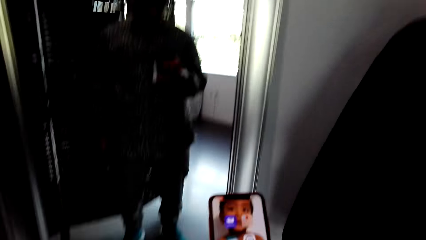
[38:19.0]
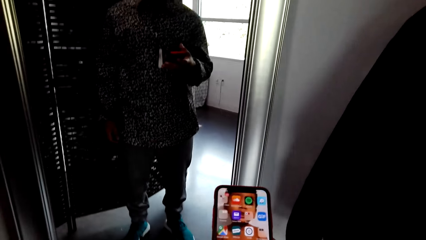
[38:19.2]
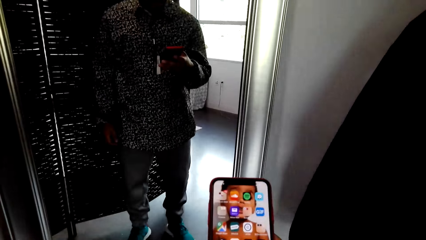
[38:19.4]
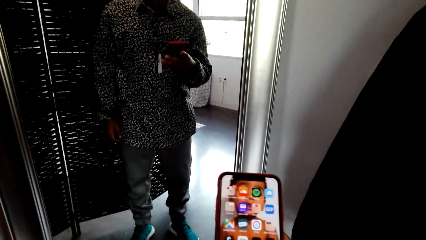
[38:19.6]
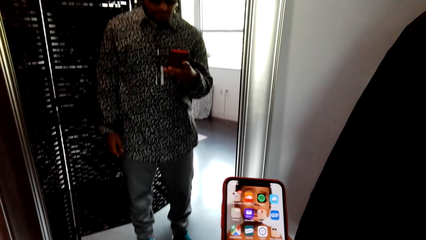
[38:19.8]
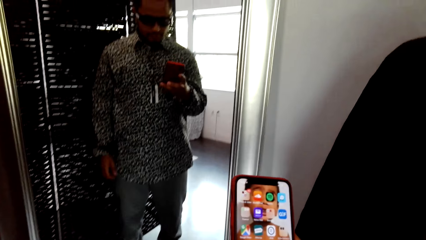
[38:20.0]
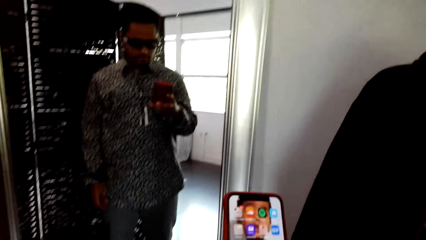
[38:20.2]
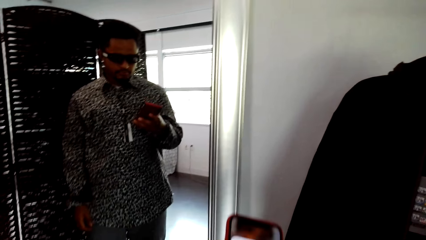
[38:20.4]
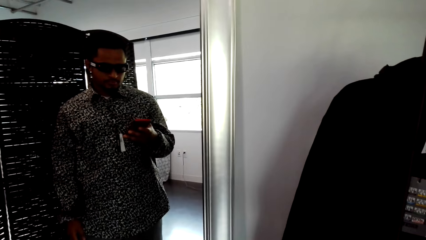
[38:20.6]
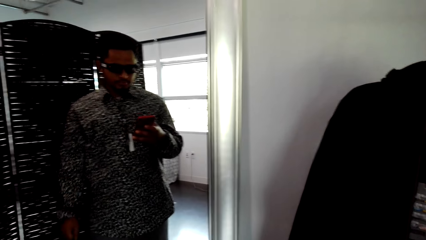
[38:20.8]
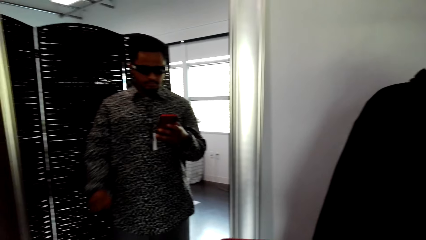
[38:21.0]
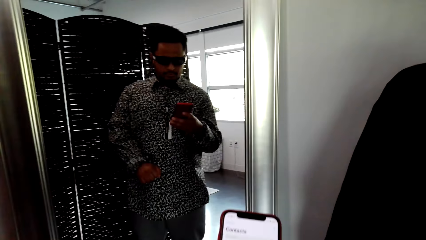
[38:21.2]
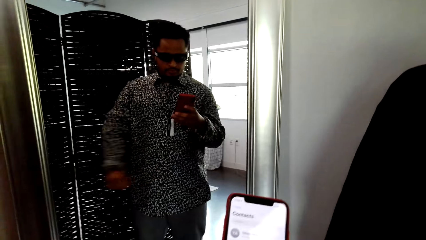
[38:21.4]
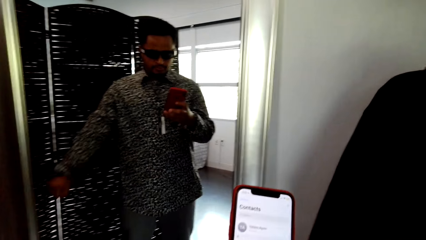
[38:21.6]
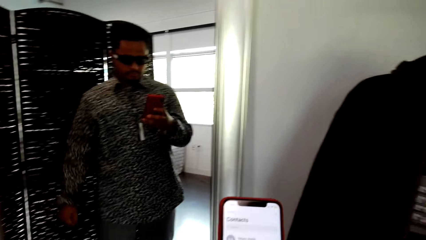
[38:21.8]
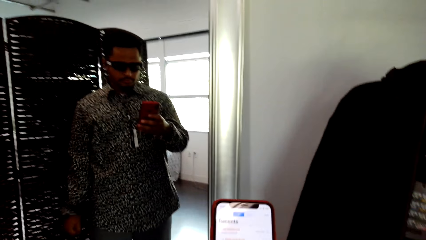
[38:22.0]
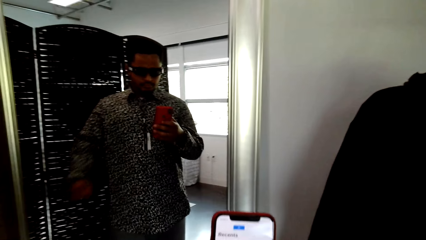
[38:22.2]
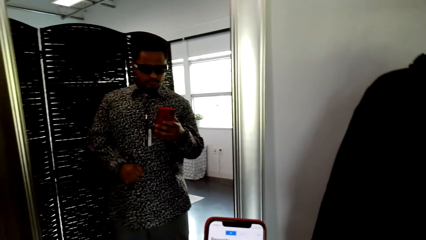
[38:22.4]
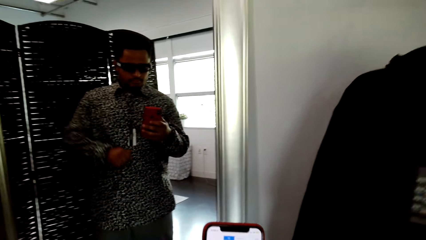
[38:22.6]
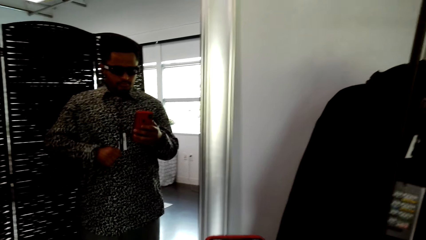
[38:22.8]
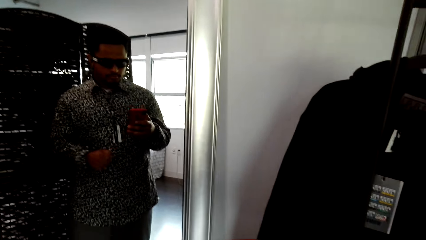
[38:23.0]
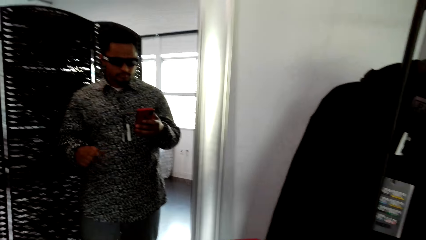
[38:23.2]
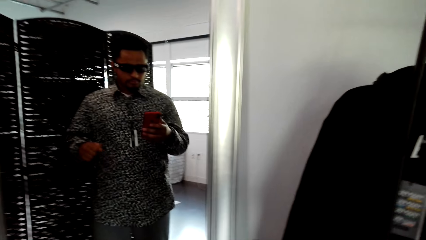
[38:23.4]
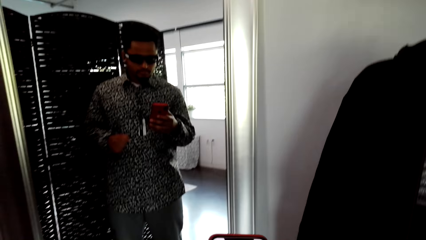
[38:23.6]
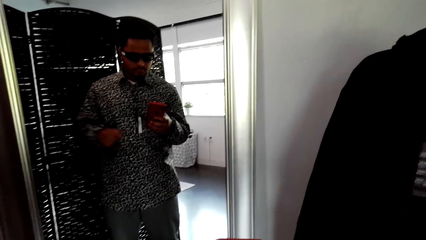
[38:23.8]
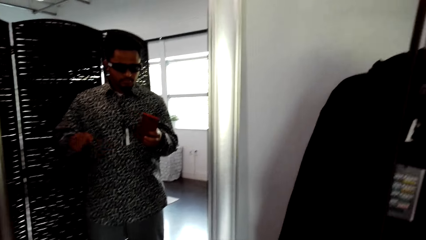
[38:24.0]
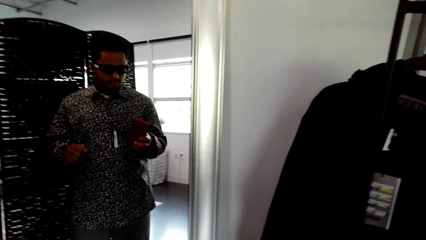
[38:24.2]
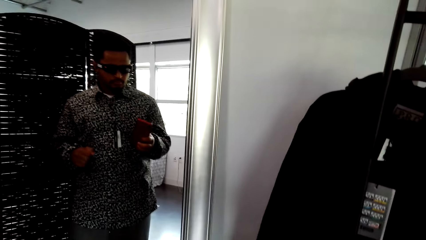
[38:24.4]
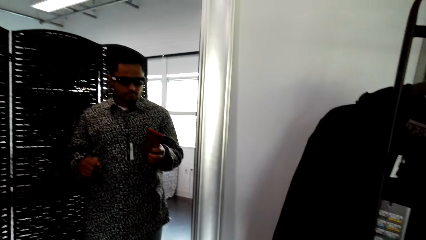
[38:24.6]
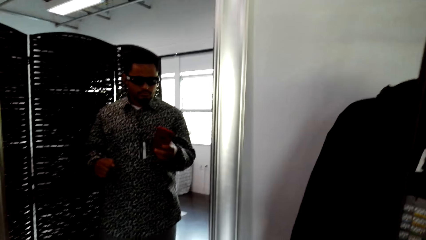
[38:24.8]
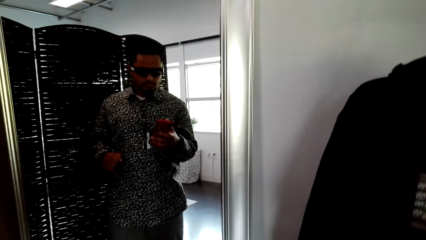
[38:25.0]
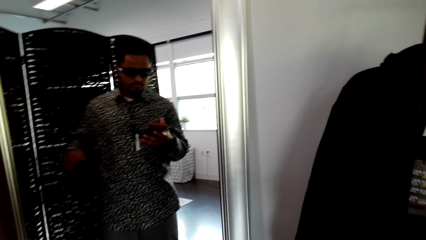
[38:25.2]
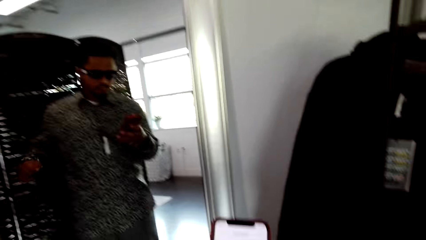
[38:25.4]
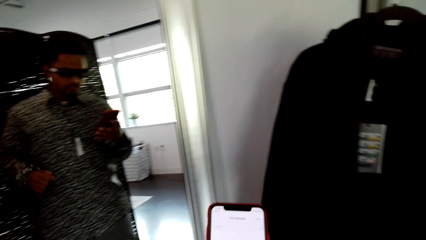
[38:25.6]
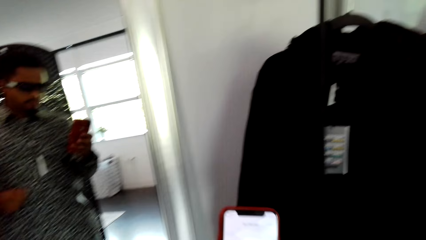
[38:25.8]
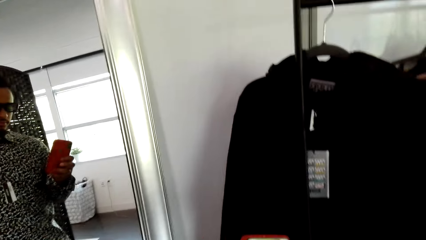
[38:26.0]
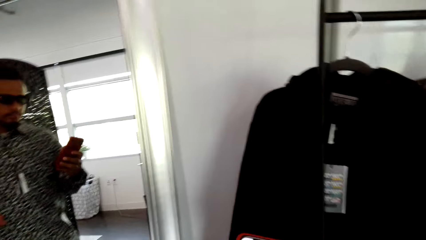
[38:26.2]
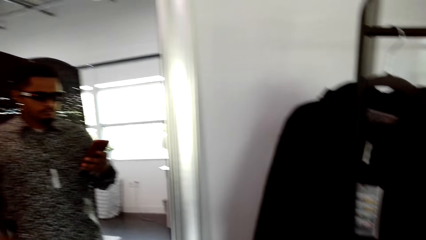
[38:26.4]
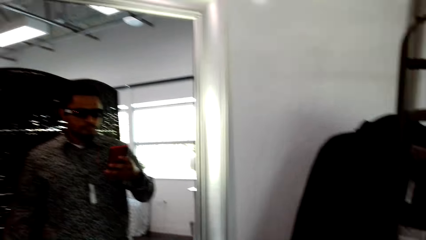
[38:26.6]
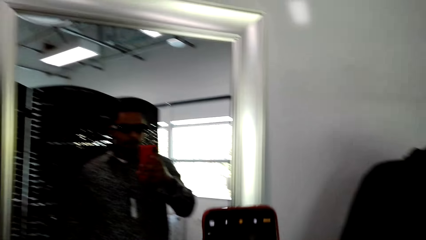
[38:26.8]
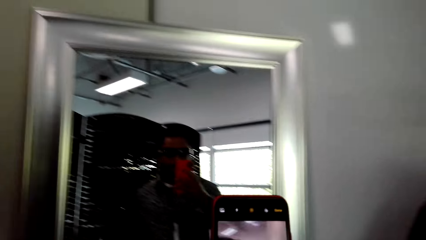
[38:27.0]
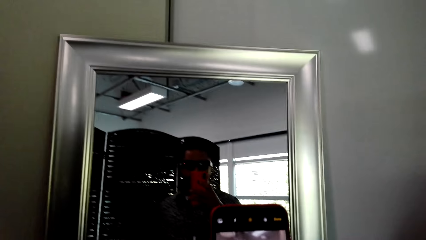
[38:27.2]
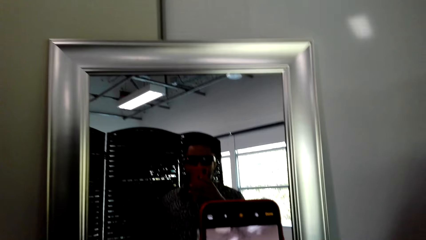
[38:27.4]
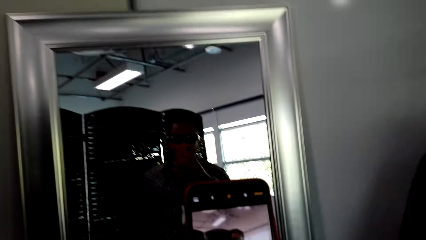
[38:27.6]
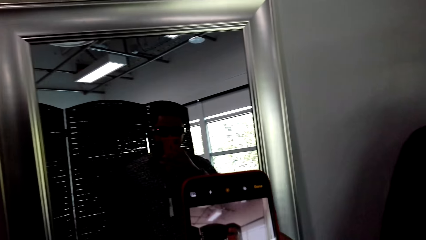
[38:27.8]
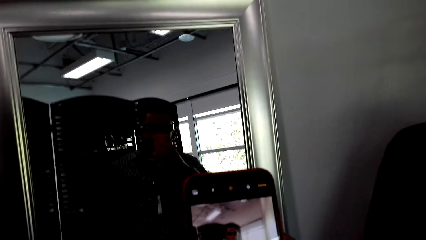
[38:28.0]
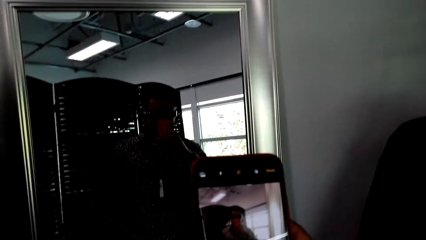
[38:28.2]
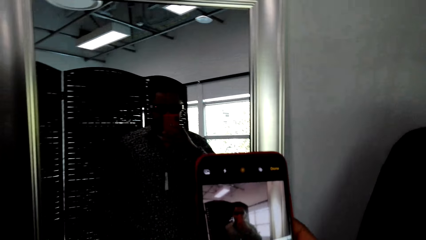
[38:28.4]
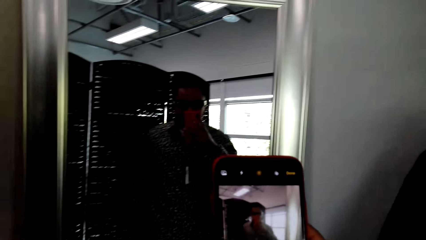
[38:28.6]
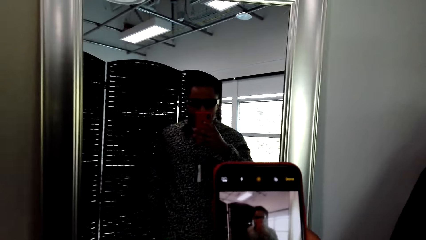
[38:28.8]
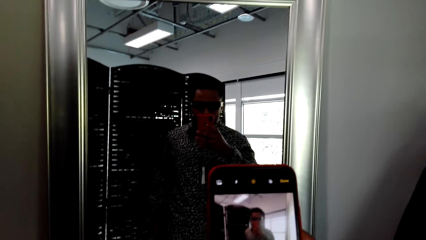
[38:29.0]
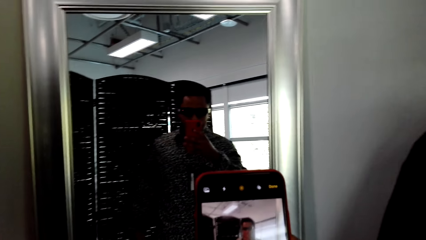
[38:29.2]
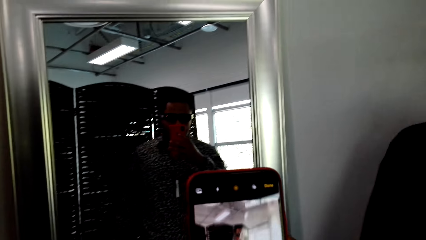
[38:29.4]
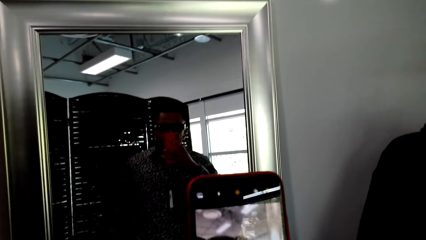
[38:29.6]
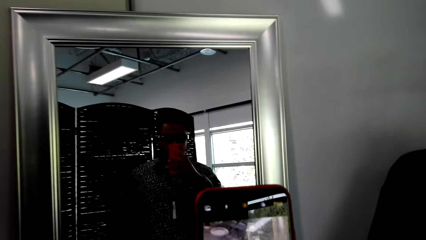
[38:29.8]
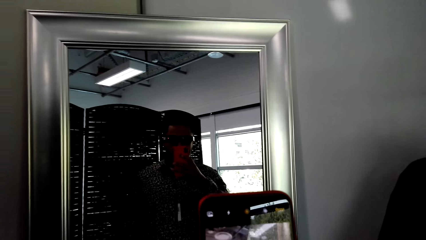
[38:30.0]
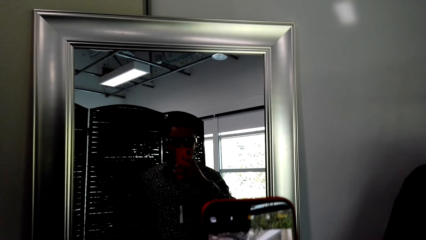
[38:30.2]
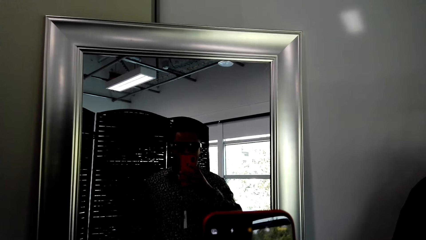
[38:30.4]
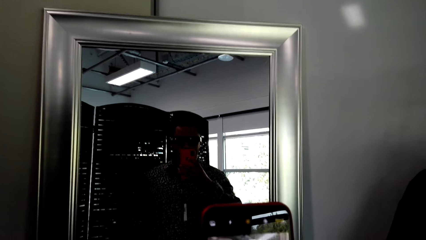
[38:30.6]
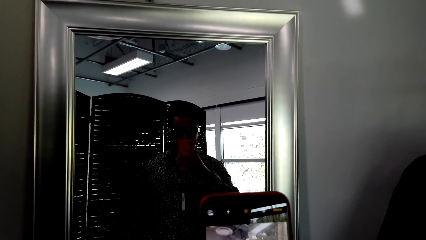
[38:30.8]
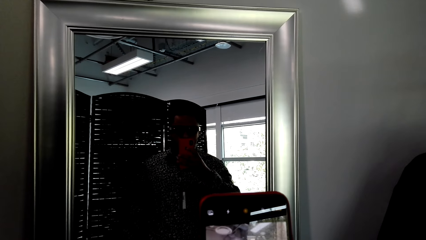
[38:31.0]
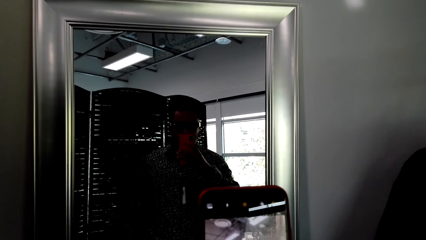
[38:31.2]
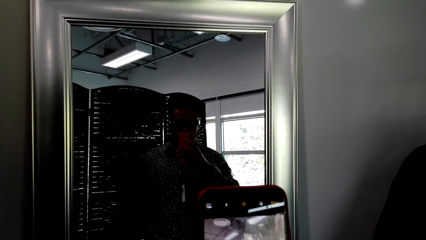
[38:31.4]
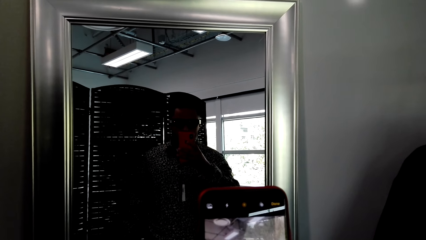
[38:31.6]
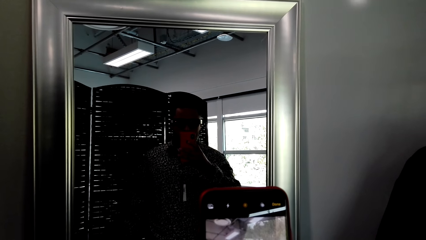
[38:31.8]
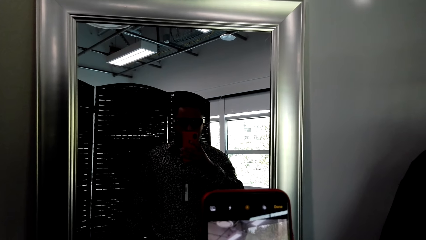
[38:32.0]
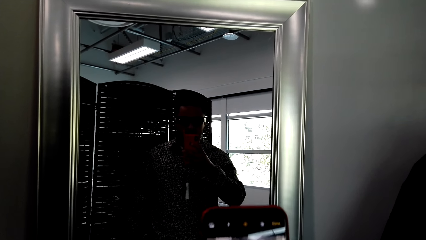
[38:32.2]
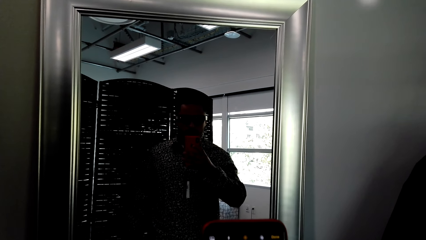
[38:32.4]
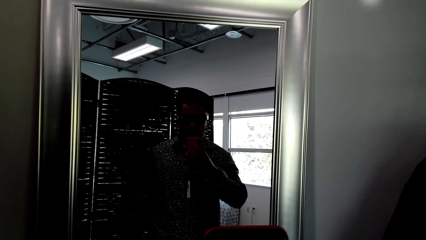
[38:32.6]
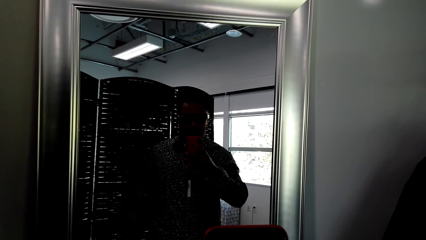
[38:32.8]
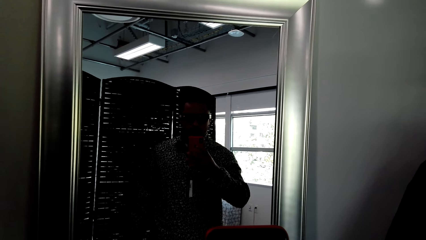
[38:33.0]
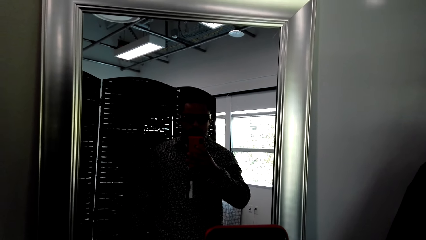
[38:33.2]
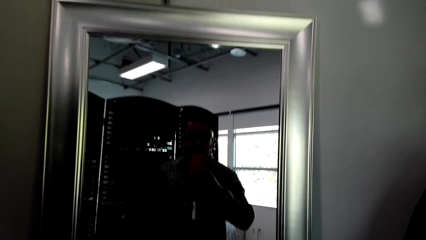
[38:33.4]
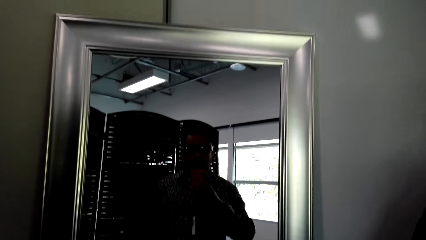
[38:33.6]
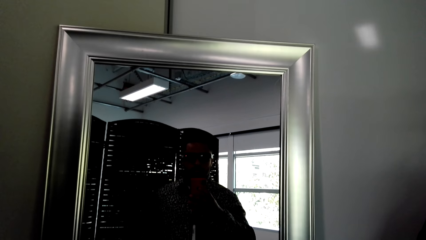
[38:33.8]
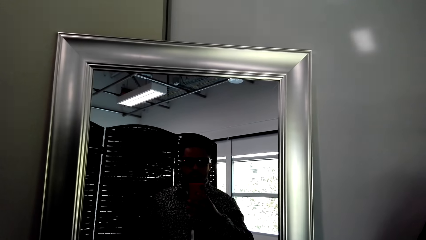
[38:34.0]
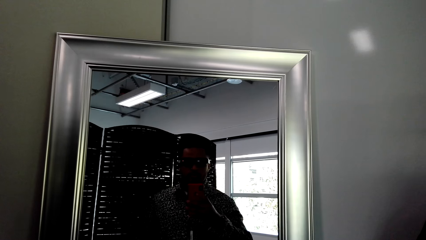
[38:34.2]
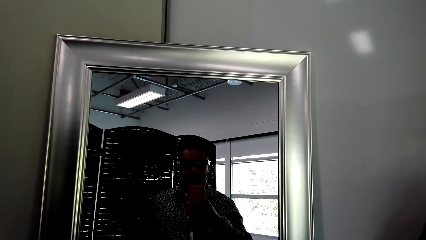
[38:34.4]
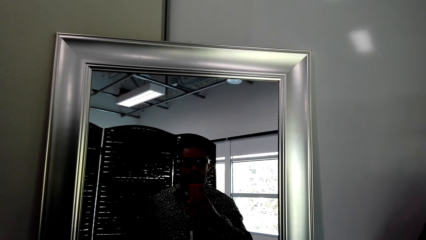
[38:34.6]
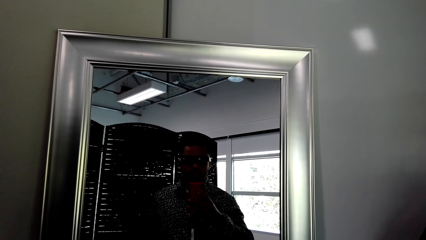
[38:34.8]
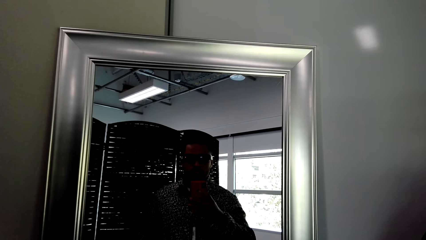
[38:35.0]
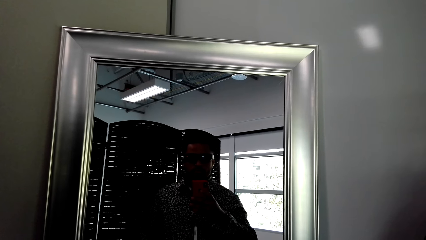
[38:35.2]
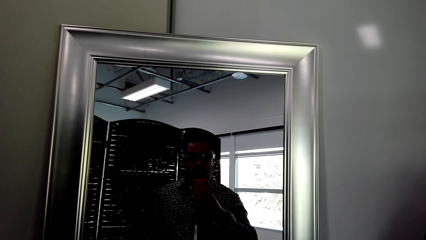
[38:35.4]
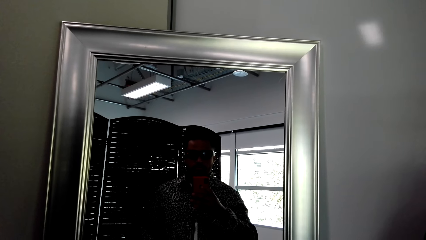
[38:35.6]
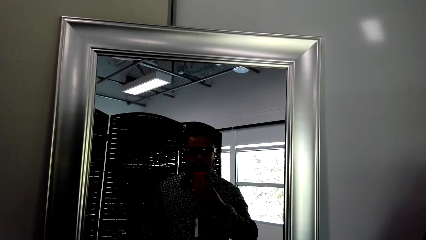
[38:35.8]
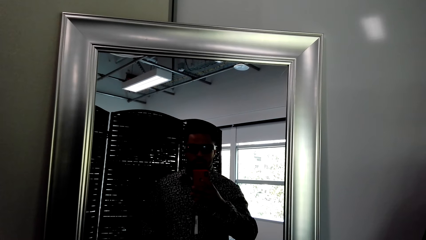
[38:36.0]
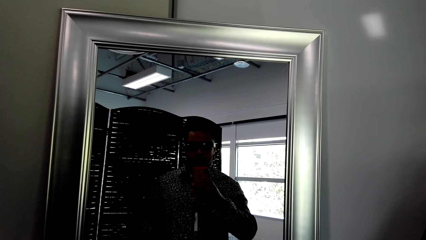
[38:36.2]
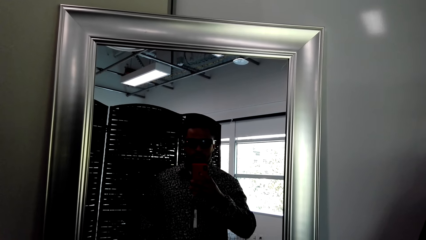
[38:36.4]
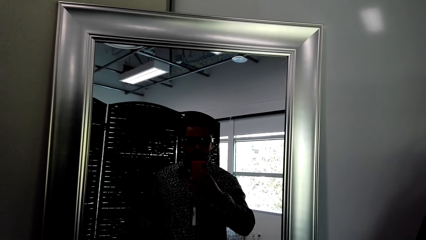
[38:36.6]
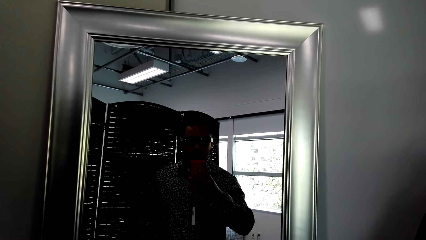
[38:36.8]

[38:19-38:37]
The camera wearer holds the phone with the right hand. They look at the phone. They operate the phone. They hit the partition with the elbow. They look at the mirror. They hold the phone with the right hand. They look at the phone. They operate the phone. They look at the mirror.
